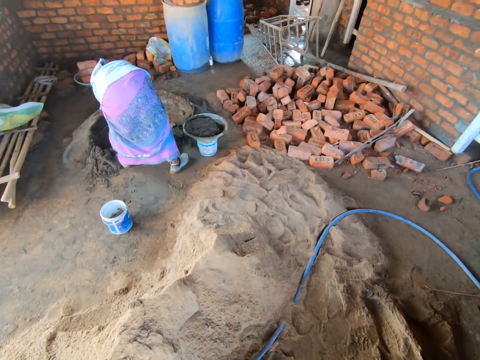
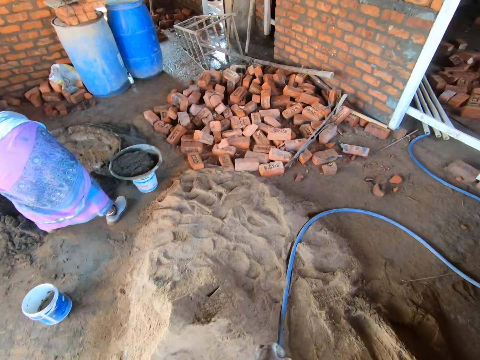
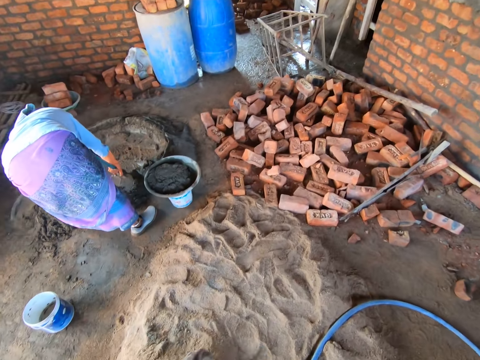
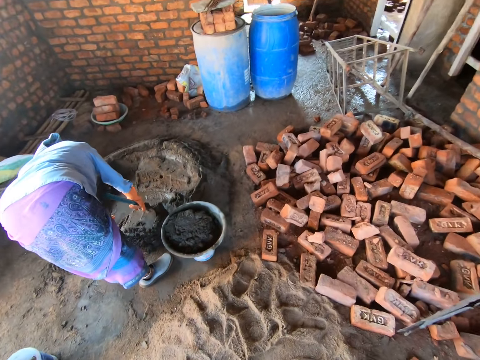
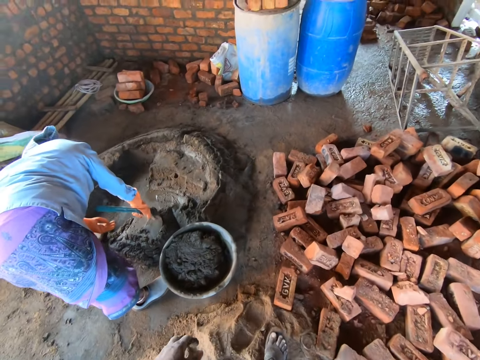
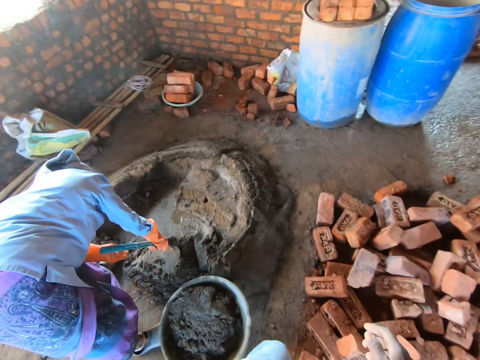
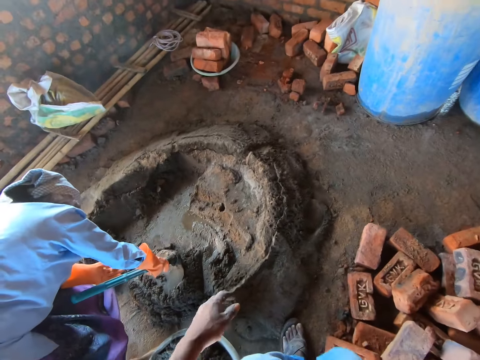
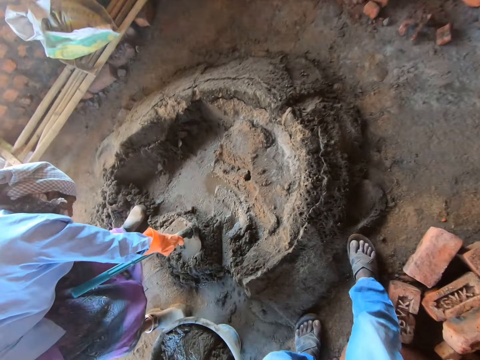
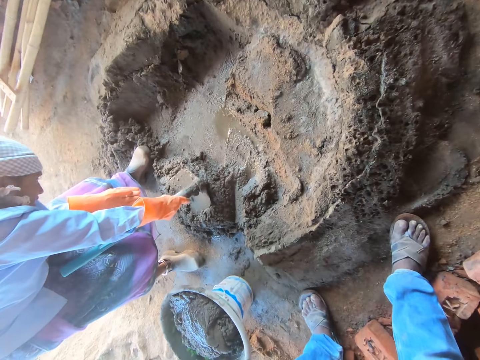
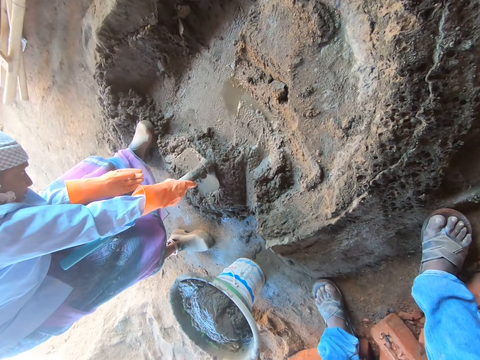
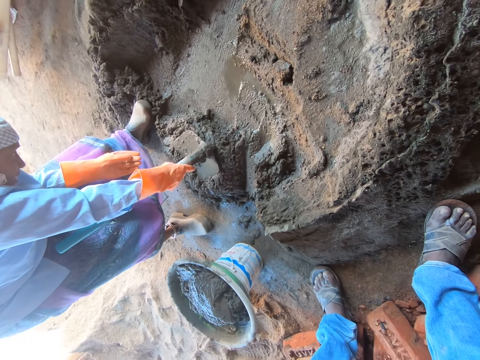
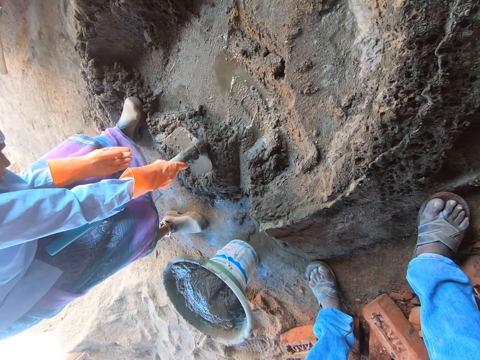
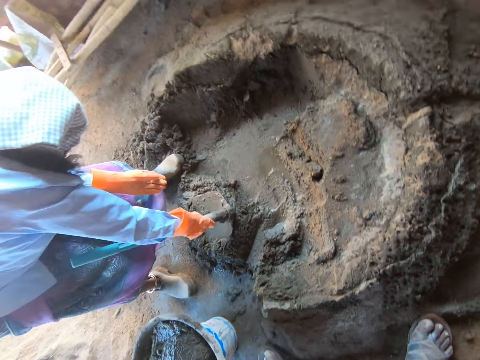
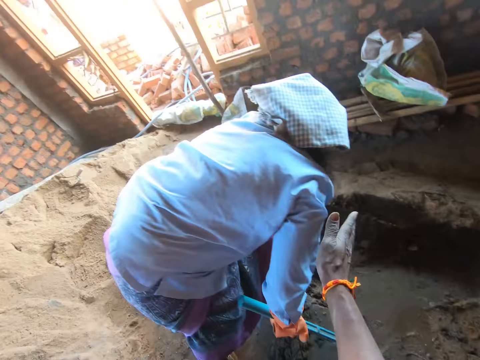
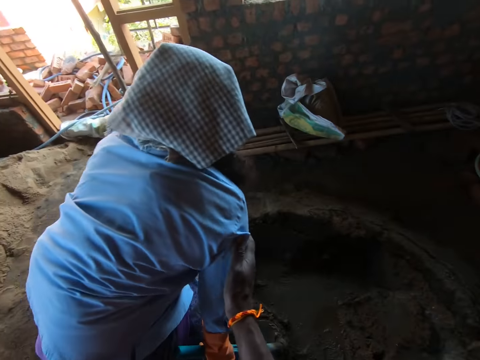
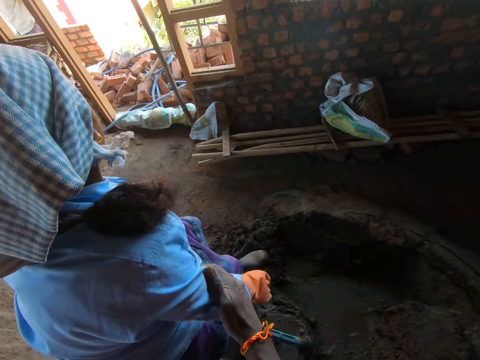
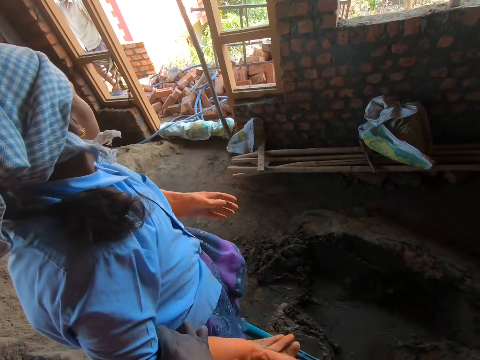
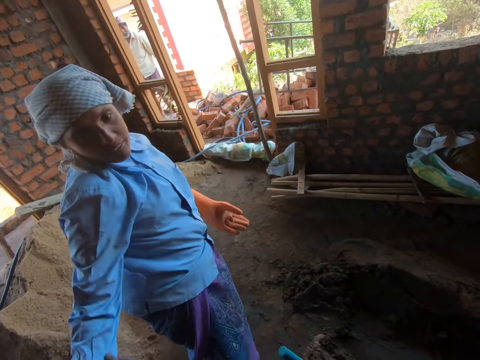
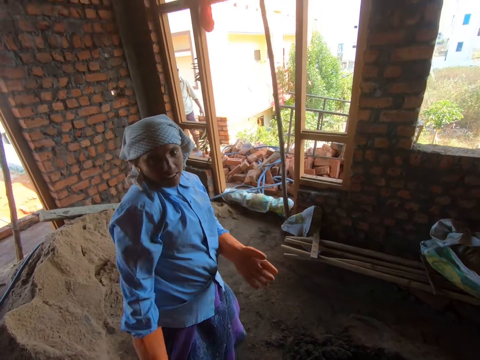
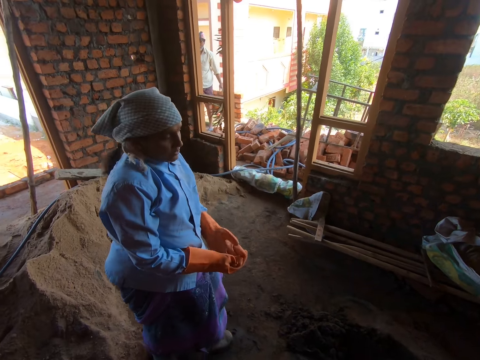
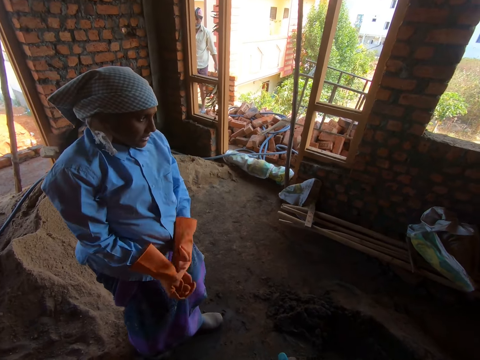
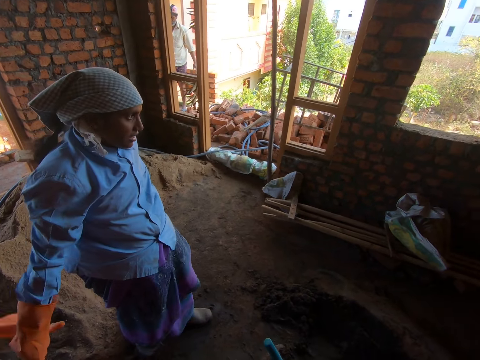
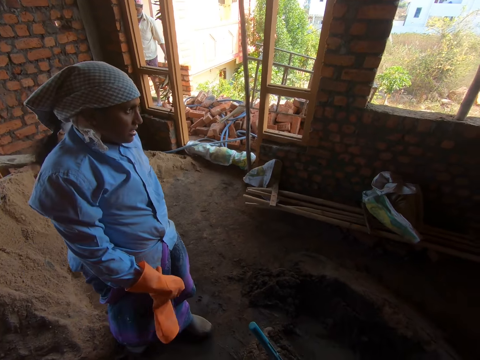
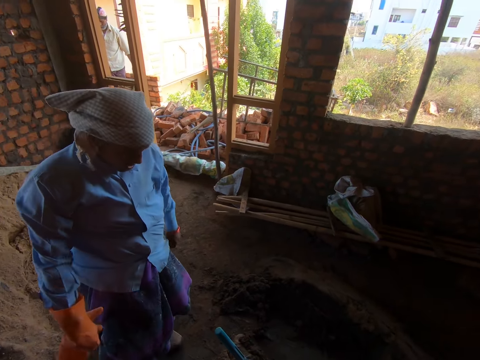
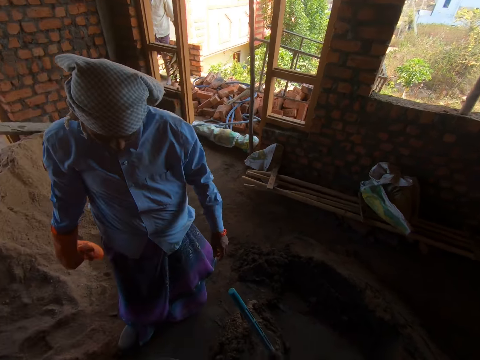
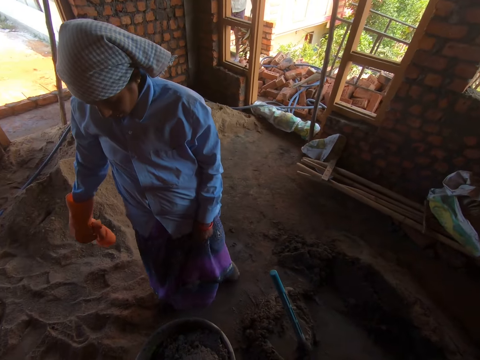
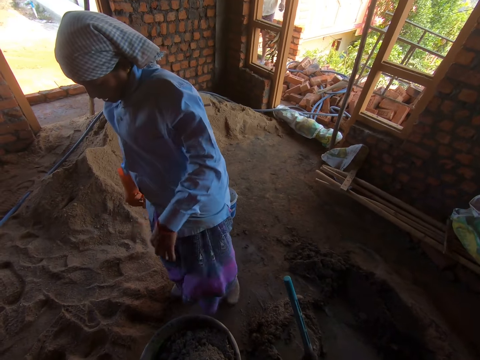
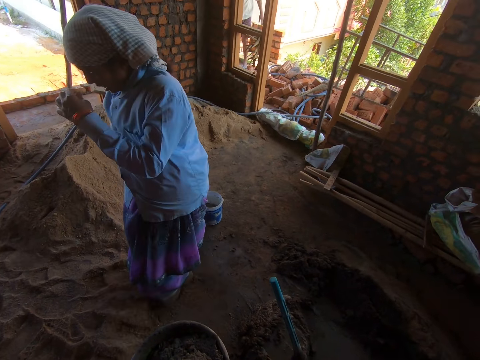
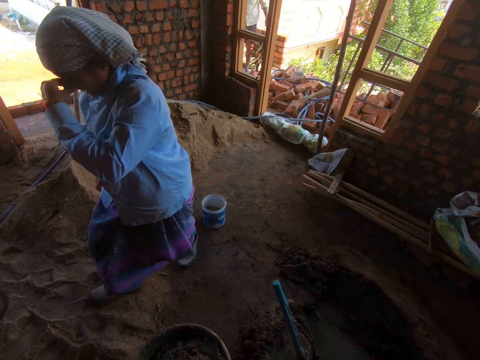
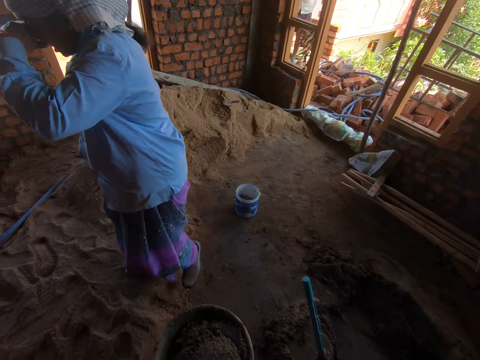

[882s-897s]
The camera wearer stands close to a man. They interact with the man. They tap the man.

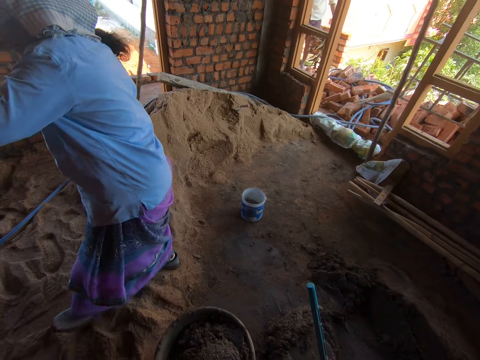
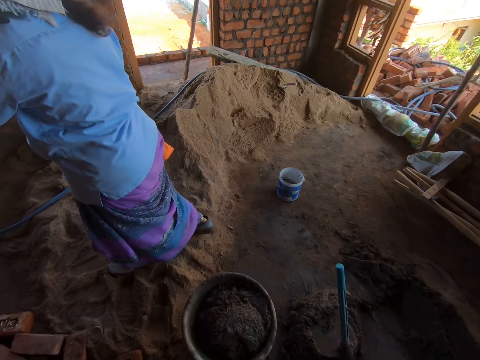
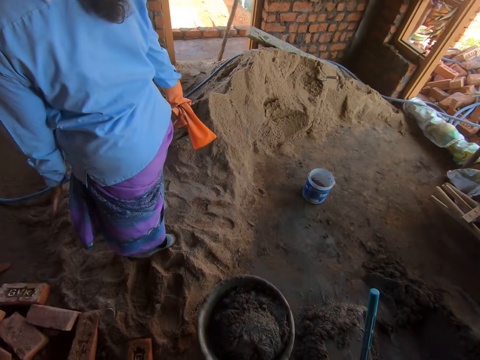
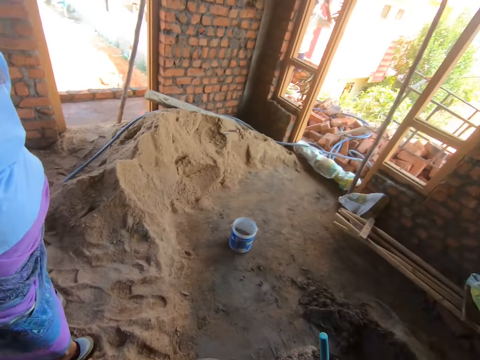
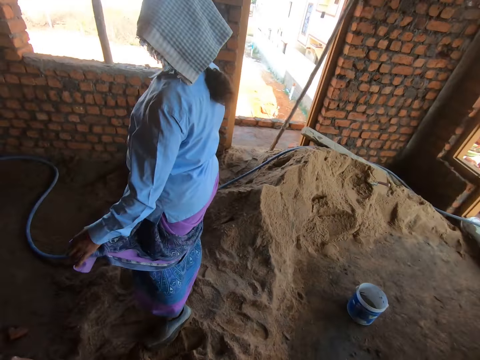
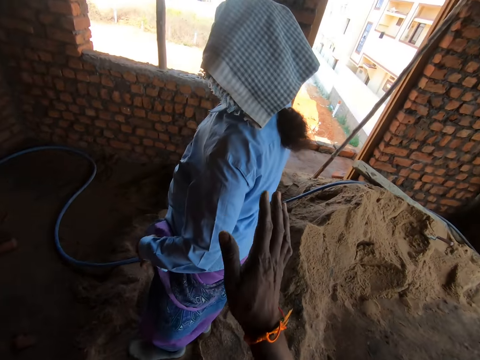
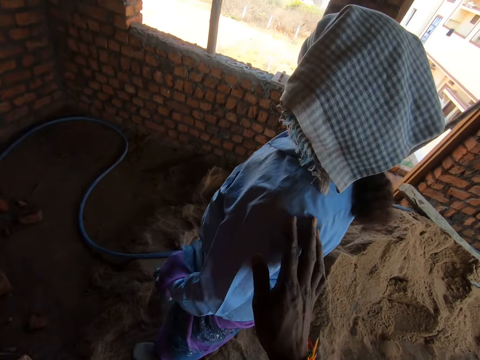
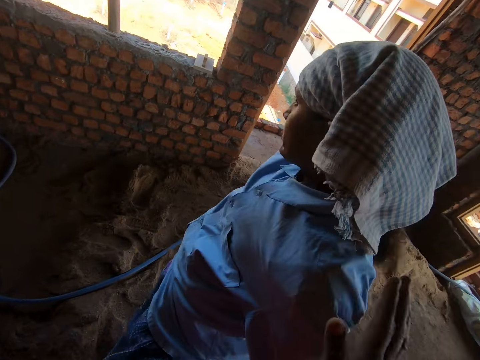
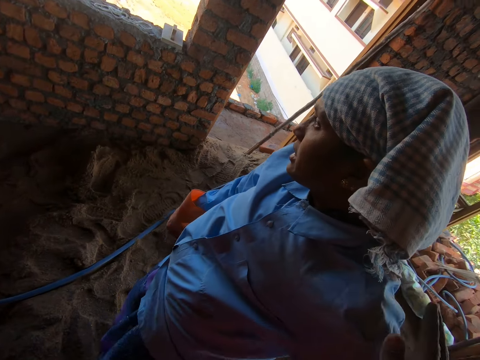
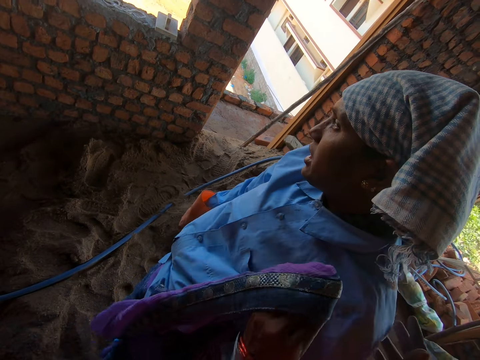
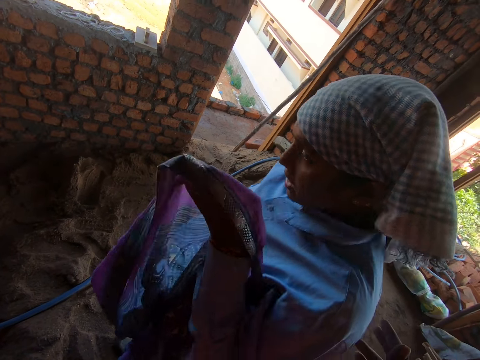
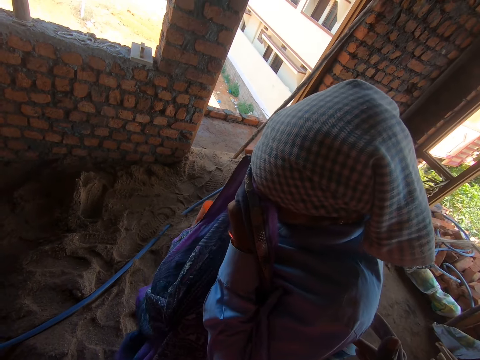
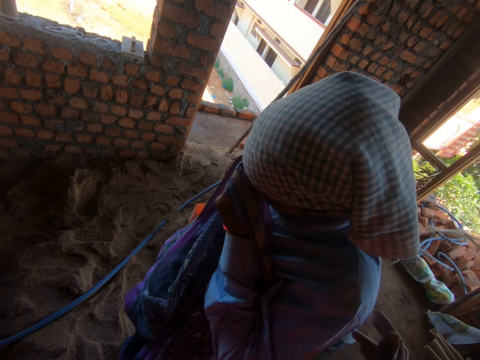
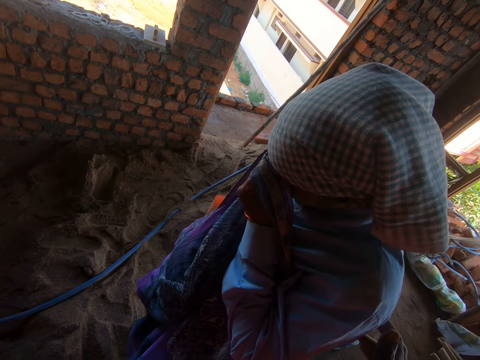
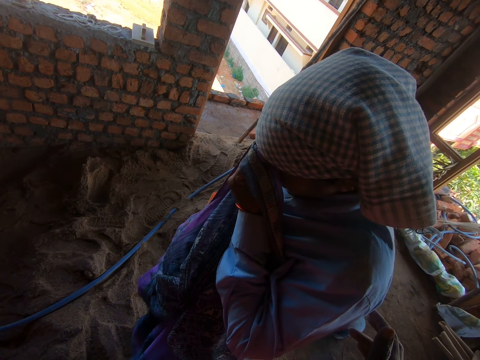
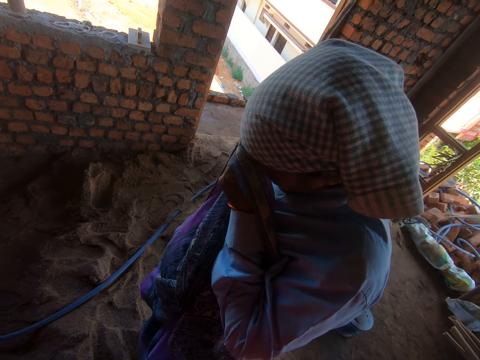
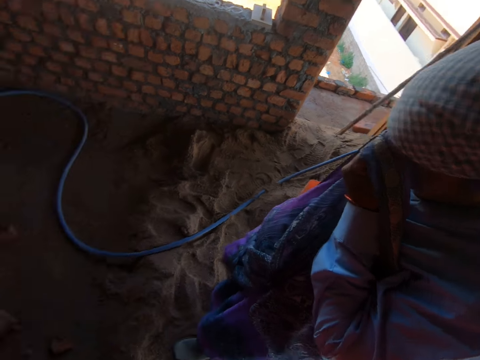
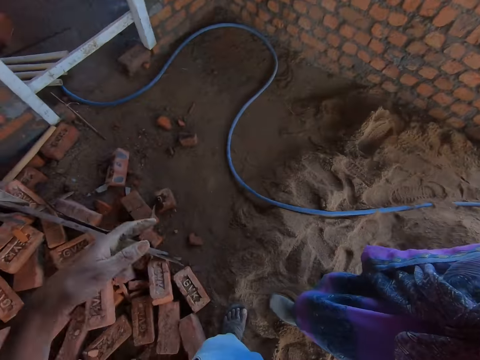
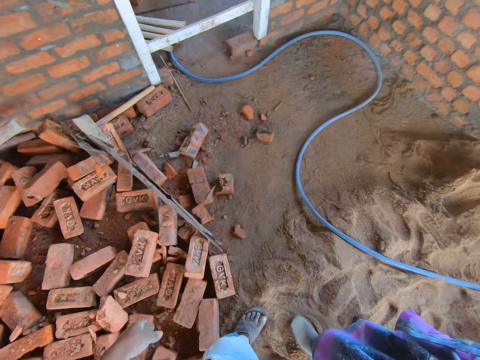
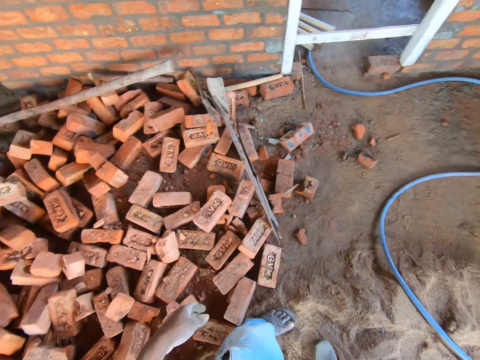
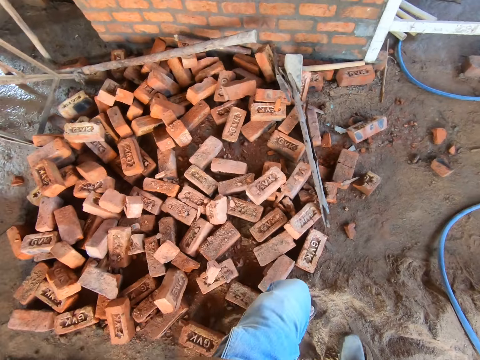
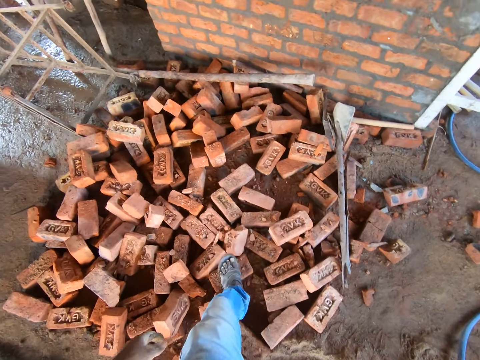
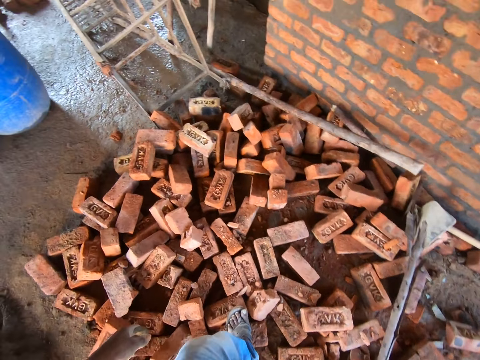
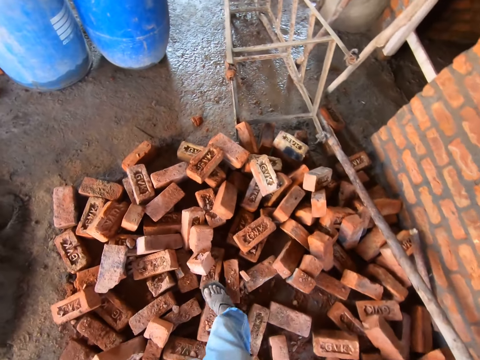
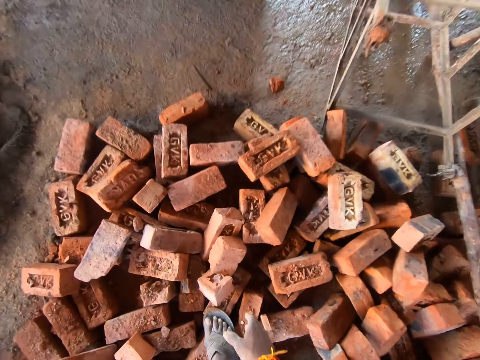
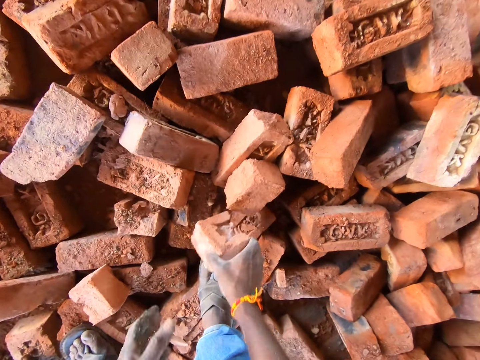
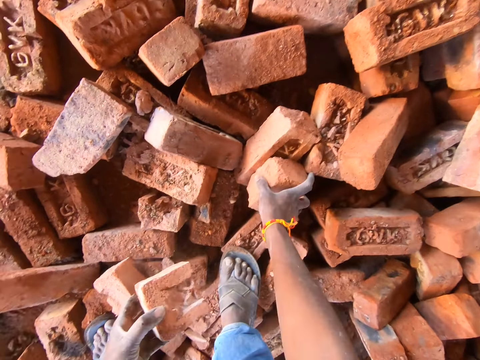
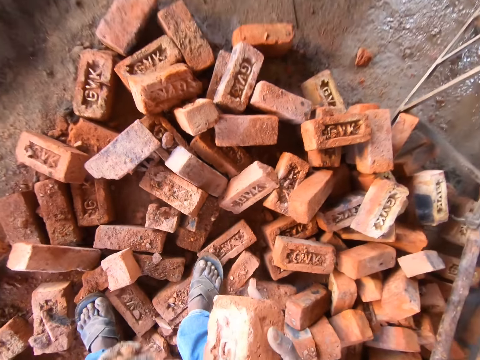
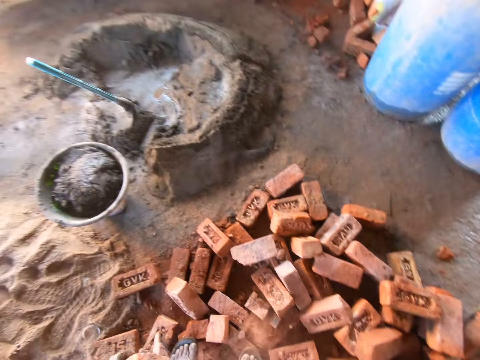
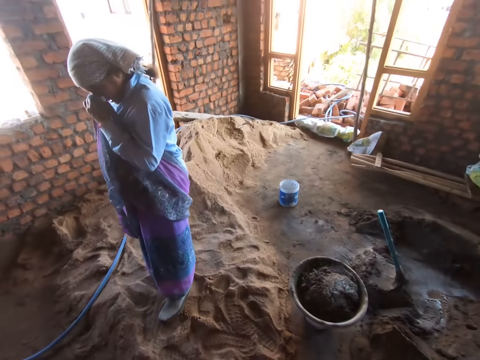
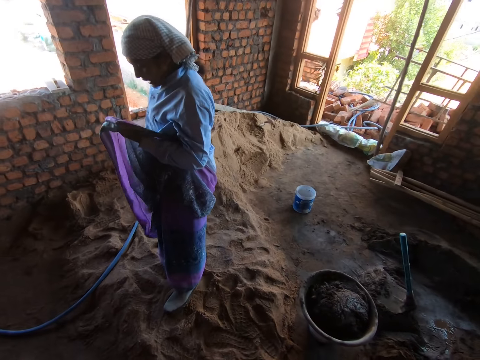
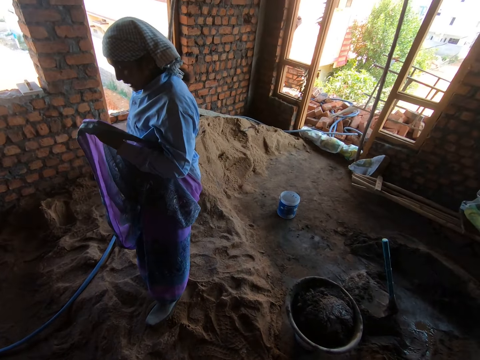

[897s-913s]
The camera wearer converses with a man. The man wipes the face. The camera wearer looks around. They walk around. They pick up a brick.
